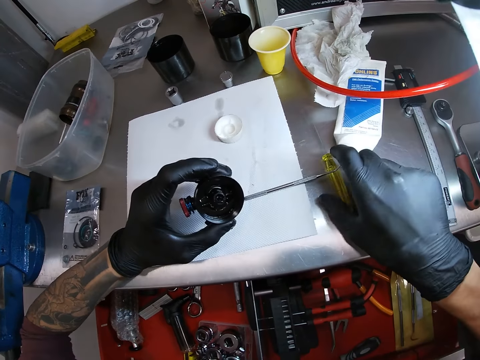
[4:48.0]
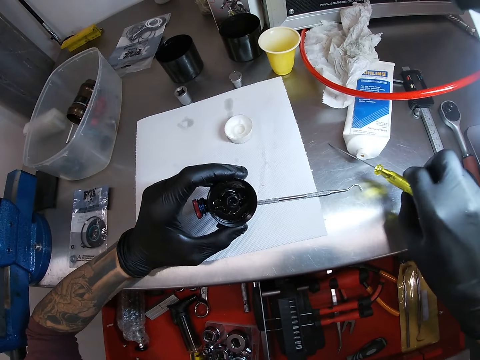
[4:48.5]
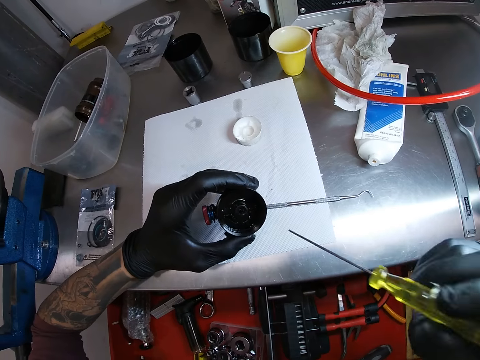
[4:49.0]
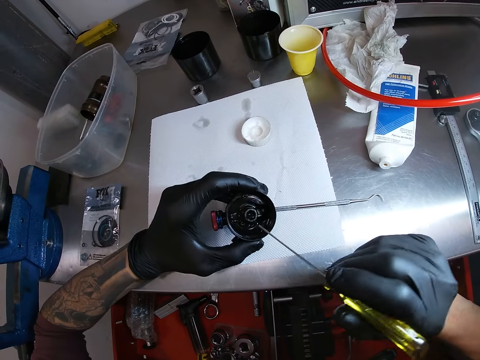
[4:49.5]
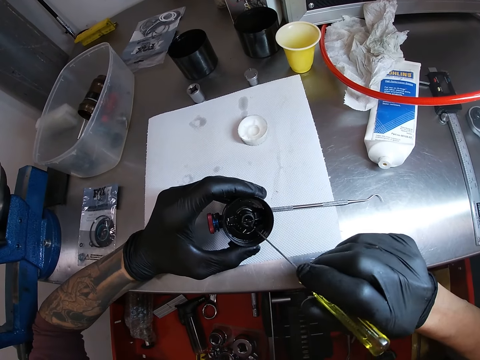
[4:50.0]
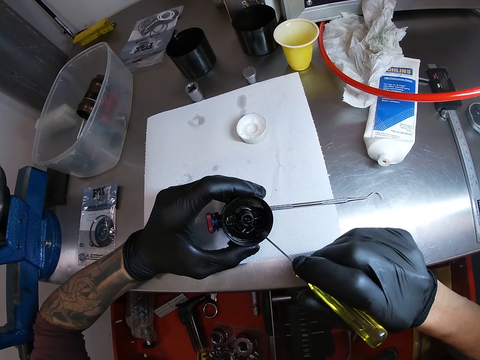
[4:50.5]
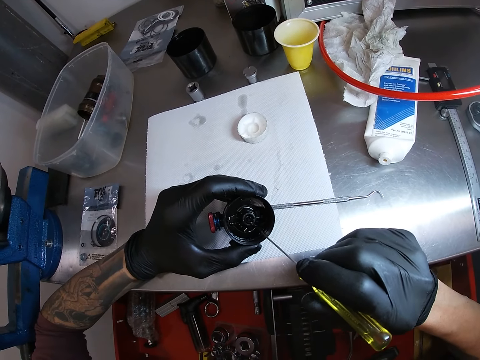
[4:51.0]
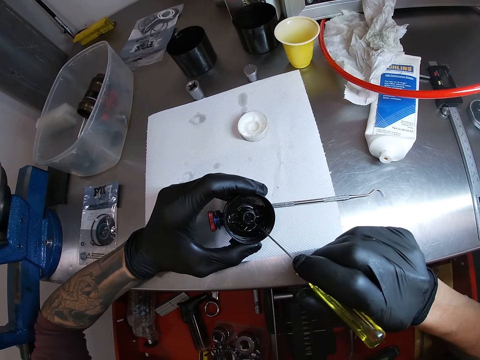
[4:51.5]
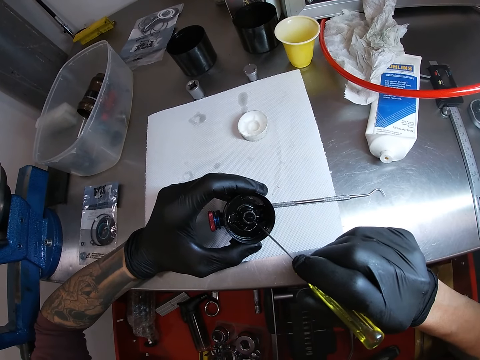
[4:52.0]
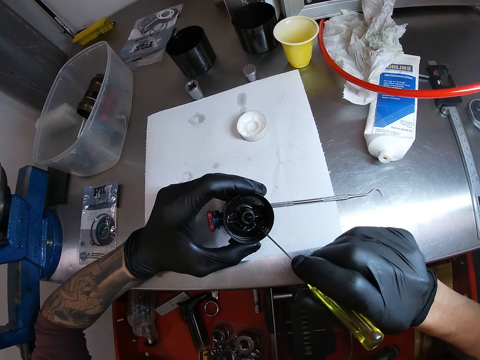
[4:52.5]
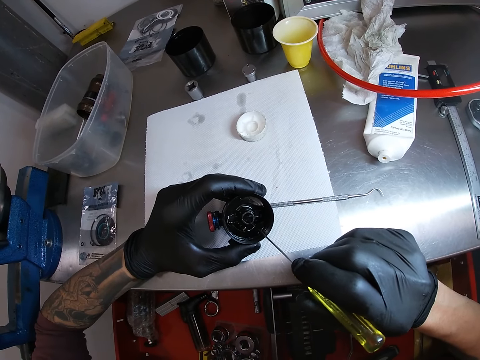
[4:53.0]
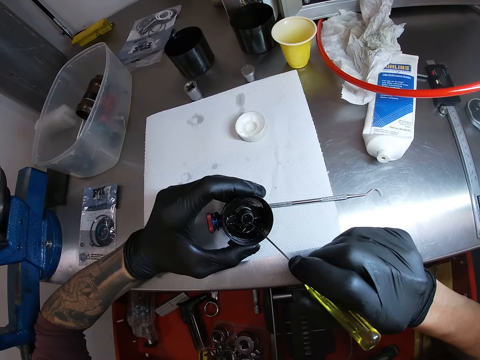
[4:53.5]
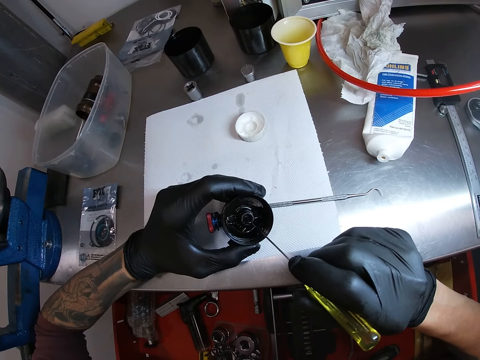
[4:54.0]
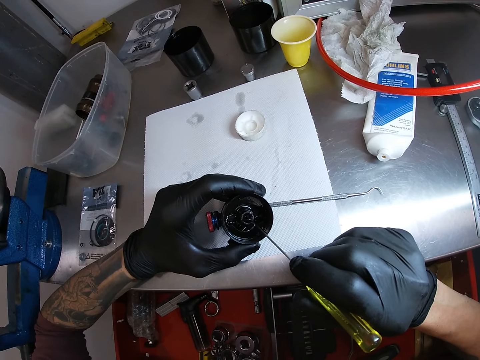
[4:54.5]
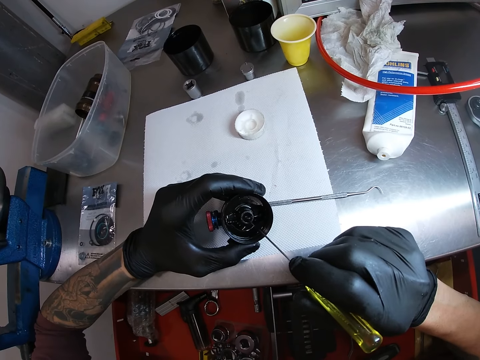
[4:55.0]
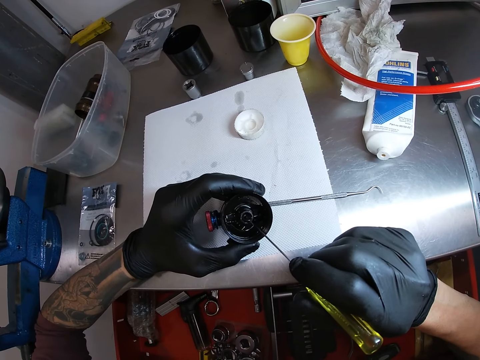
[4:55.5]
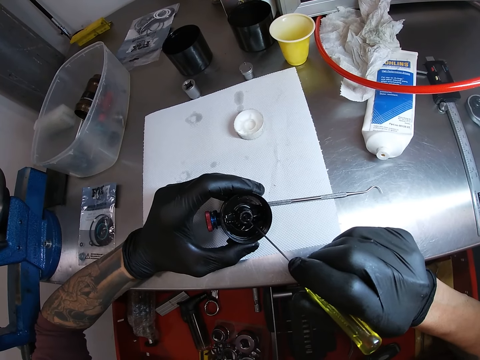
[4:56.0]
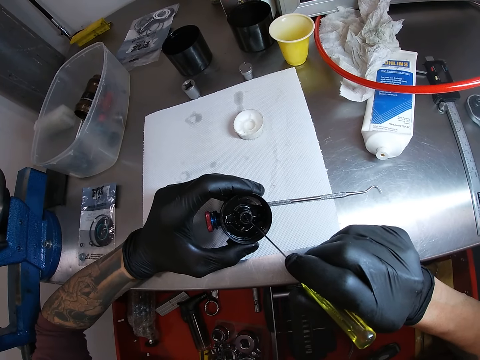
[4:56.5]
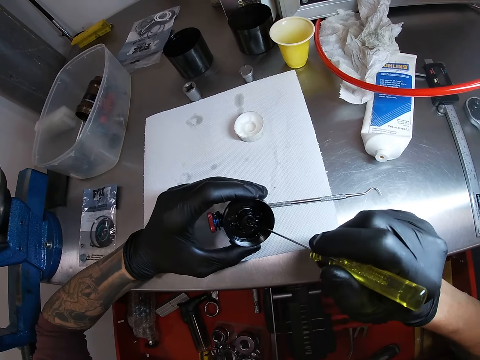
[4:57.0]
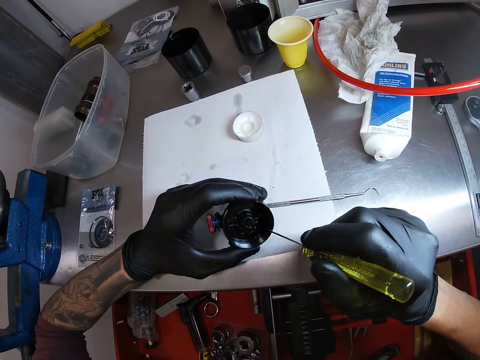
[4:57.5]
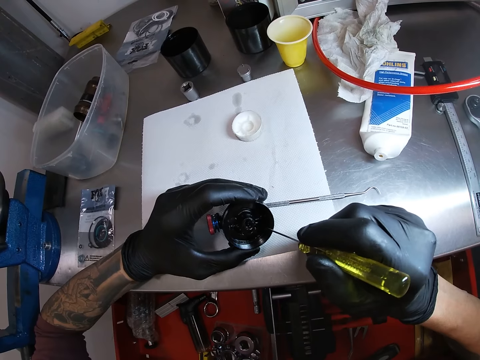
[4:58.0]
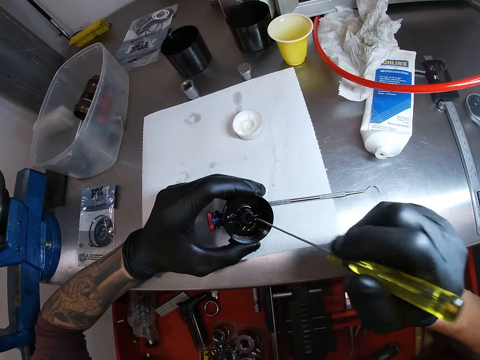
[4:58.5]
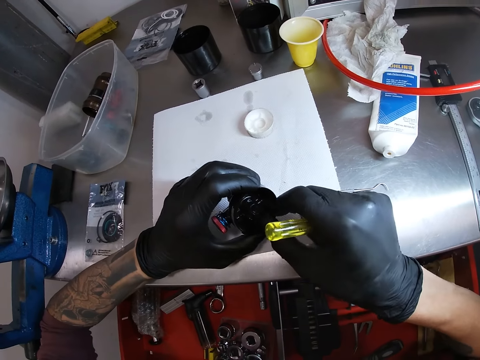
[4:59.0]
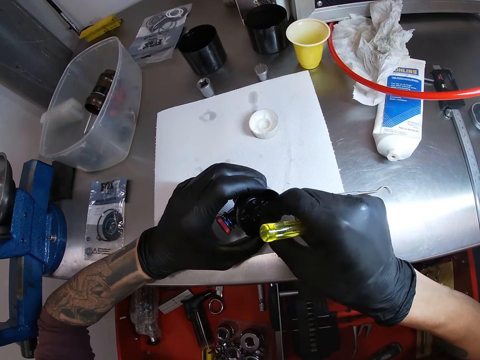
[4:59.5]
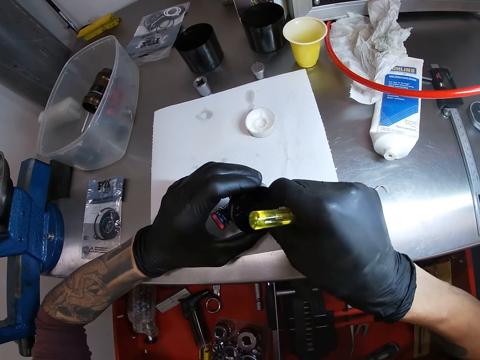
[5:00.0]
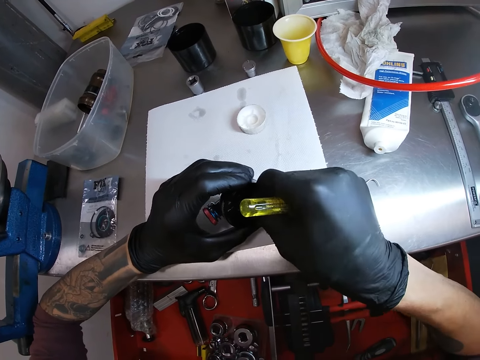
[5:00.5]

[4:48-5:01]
The camera wearer picks up the screwdriver on the table with his right hand. He fixes inside the part of the motorcycle using the screwdriver. He puts the screwdriver inside the headlight. He removes the screwdriver inside the headlight. He fixes the part of the motorcycle with a hand. He touches the spring inside the headlight with his right hand.

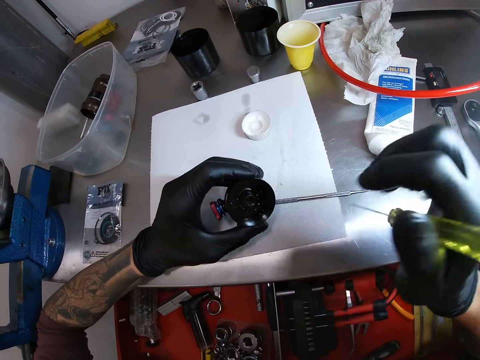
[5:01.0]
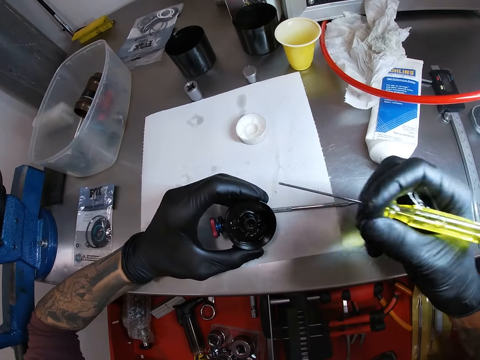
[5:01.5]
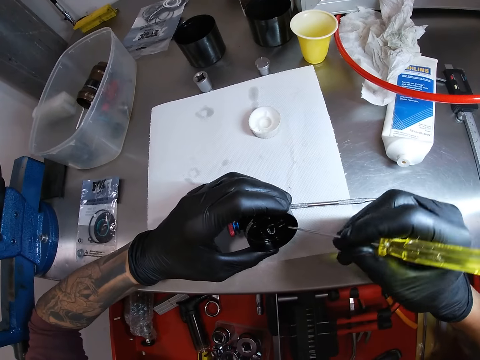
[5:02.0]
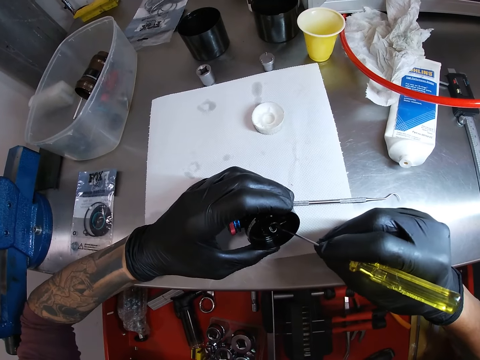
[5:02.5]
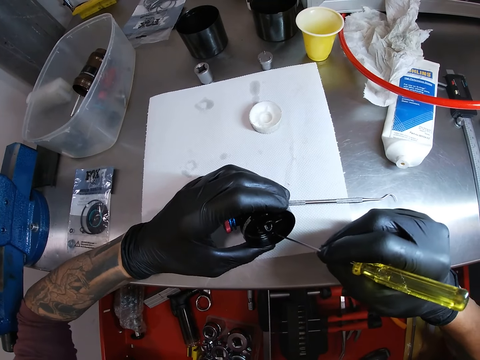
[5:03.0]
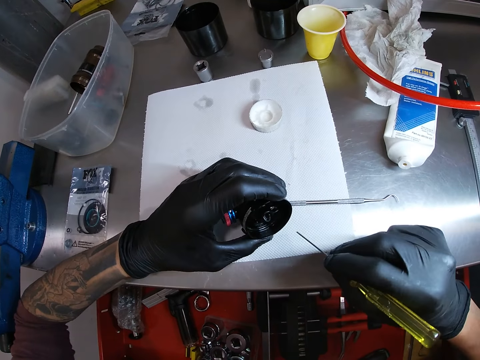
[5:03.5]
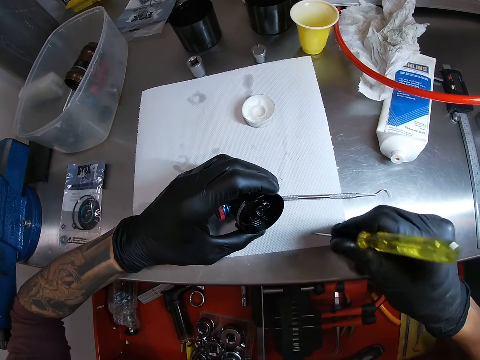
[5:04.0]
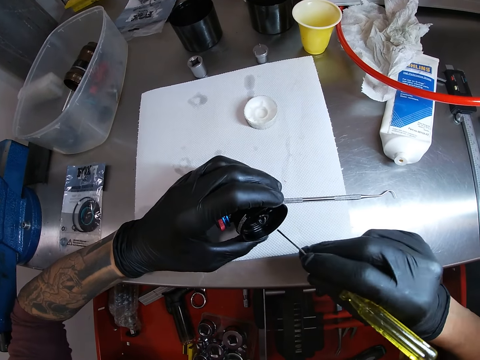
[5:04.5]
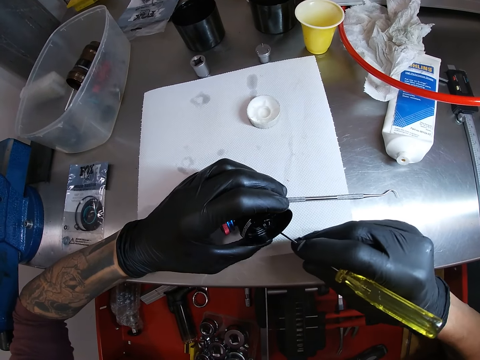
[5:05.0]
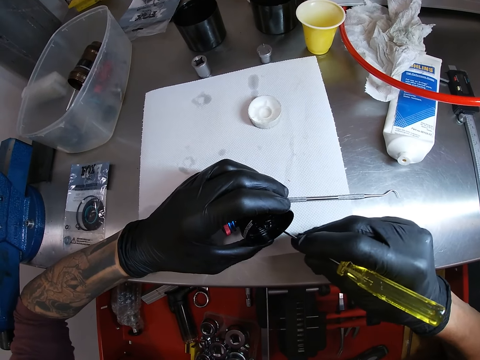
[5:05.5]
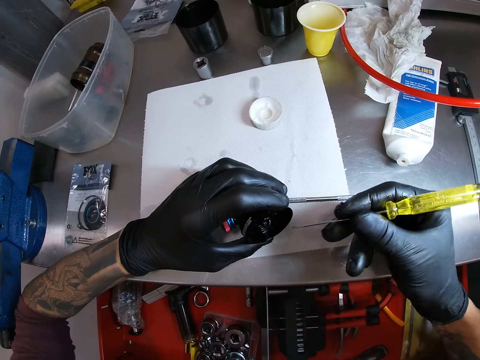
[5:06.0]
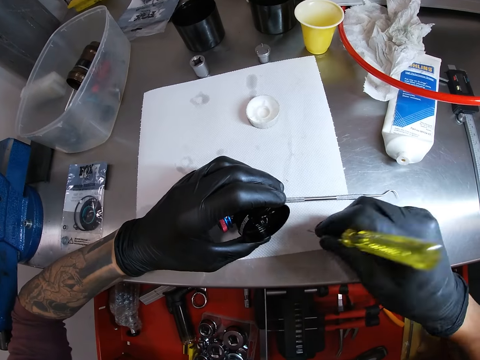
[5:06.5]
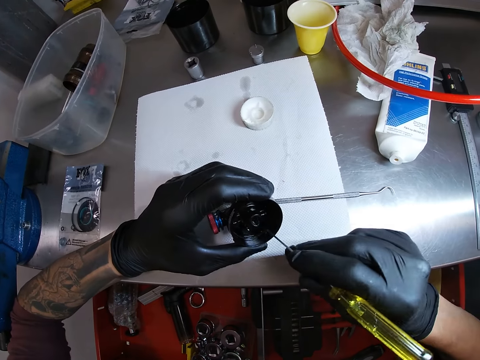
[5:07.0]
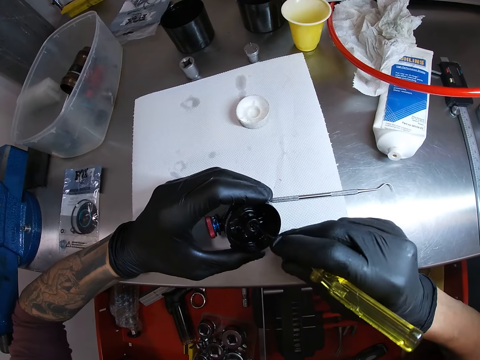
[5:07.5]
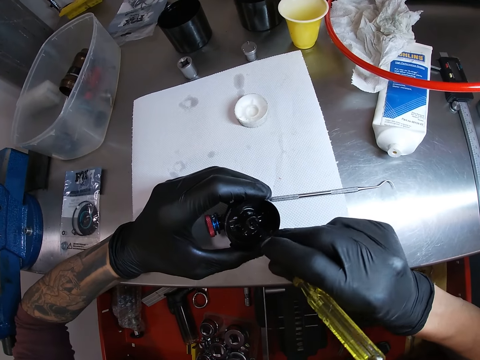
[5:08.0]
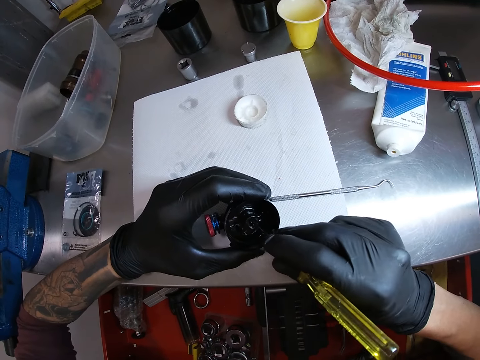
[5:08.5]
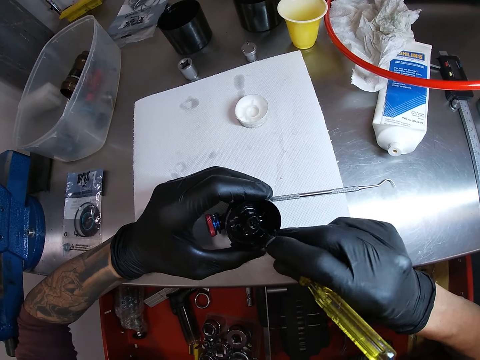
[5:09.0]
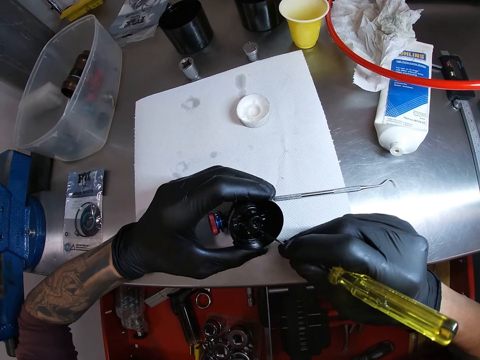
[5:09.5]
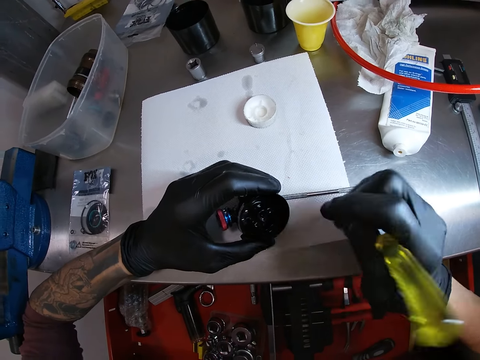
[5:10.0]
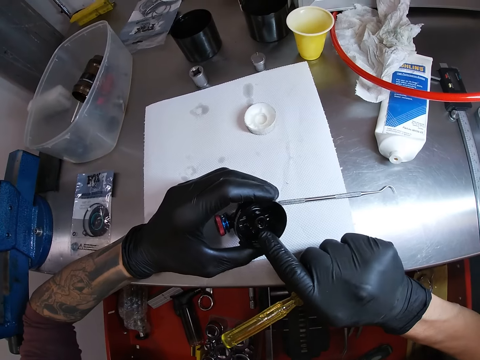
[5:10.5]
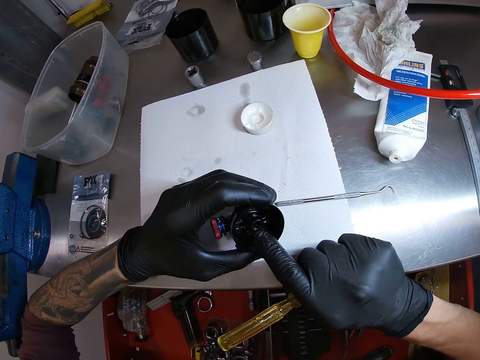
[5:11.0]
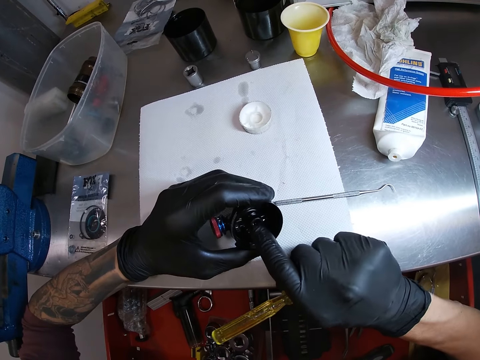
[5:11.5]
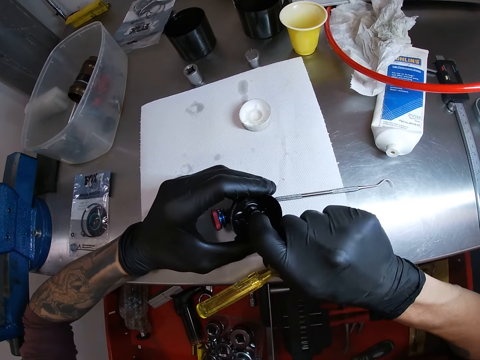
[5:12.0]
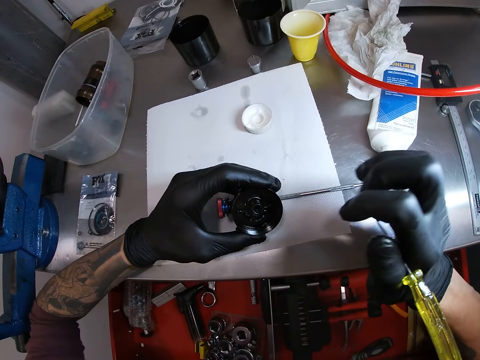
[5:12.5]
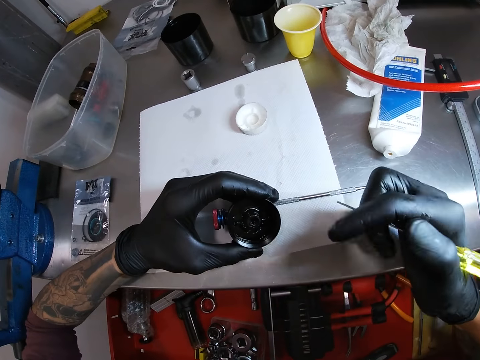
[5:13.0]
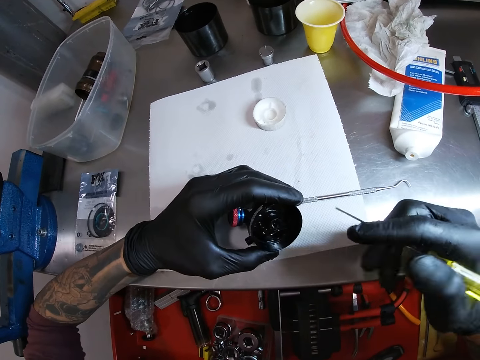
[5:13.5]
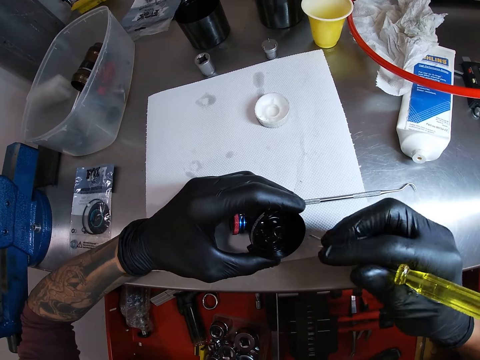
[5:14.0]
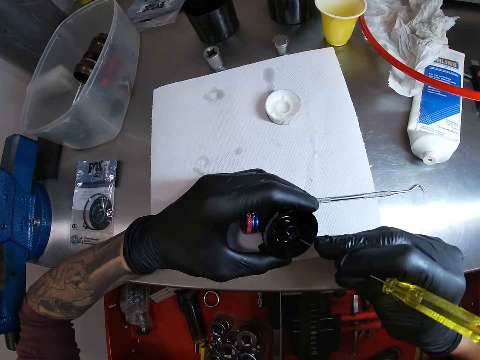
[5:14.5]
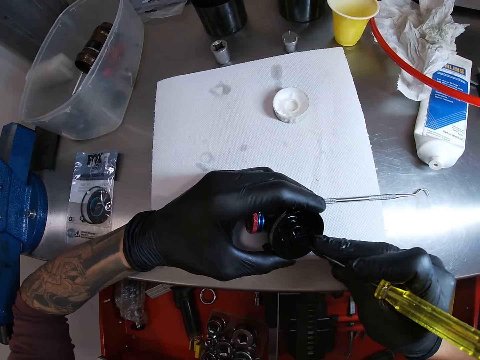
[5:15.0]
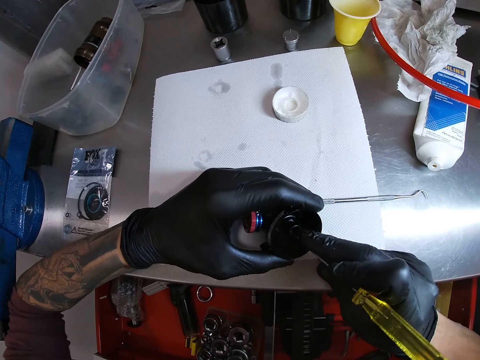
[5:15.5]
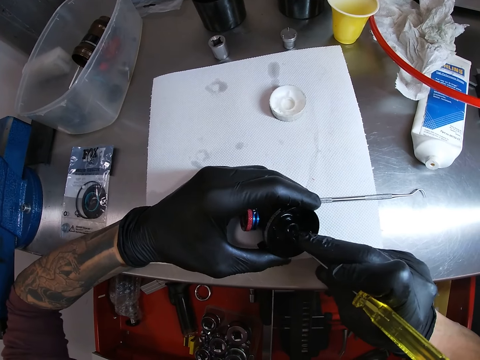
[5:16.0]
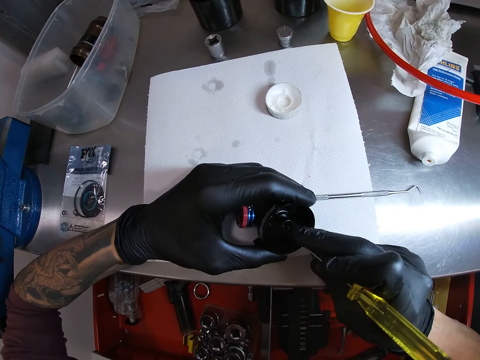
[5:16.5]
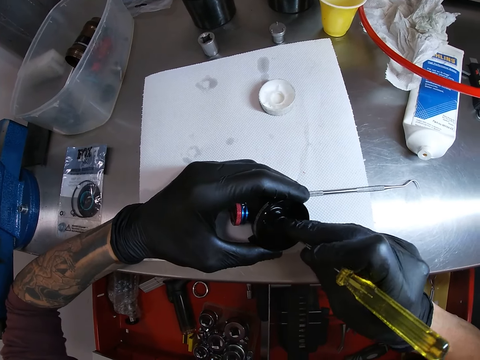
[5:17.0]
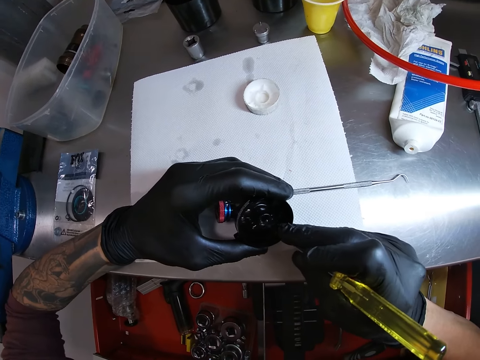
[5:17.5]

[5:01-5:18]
The camera wearer removes his right hand from the headlight. He fixes inside the part of the motorcycle using a screwdriver. He touches the spring with the screwdriver in his right hand. He removes the screwdriver from the spring with his right hand. He cleans the screwdriver with the paper on the table. He fixes inside the part of the motorcycle using the screwdriver. He touches the spring with the screwdriver in his right hand. He removes the screwdriver from the spring with his right hand. He cleans the screwdriver with the paper on the table. He fixes inside the part of the motorcycle using the screwdriver. He touches the spring with the screwdriver in his right hand. He removes the screwdriver from the spring with his right hand. He picks the spring with the screwdriver in his right hand. He fixes the part of the motorcycle with a hand. He removes his right hand from the headlight. He fixes inside the part of the motorcycle using the screwdriver. He touches the spring with the screwdriver in his right hand.
